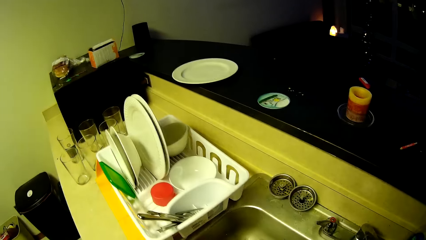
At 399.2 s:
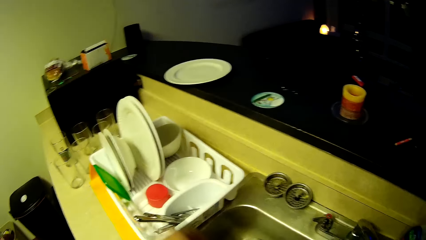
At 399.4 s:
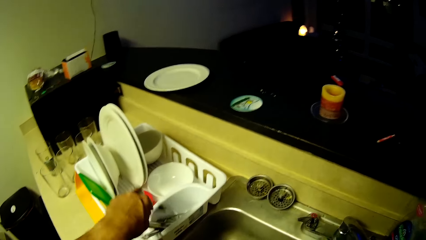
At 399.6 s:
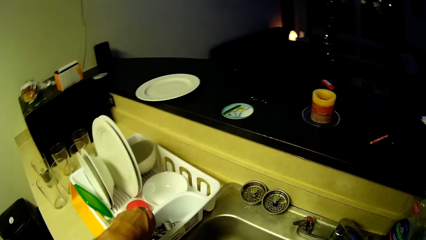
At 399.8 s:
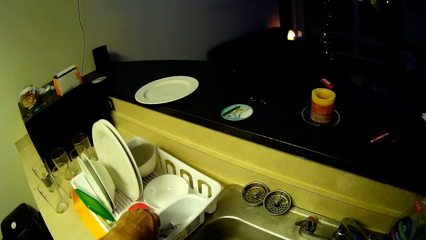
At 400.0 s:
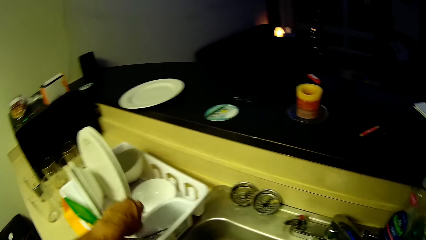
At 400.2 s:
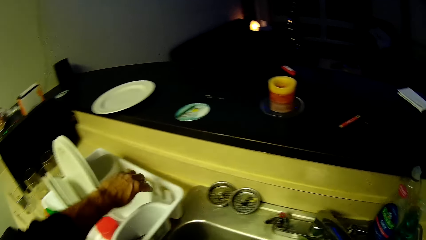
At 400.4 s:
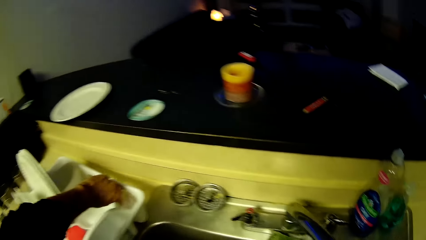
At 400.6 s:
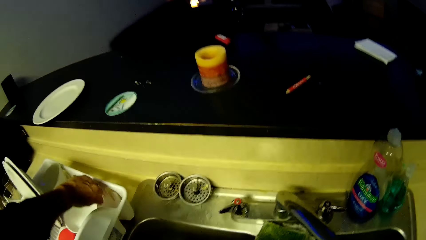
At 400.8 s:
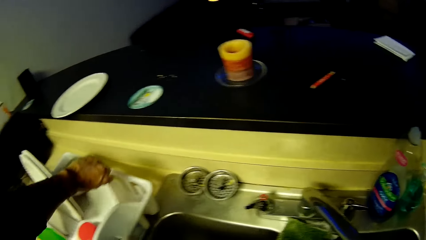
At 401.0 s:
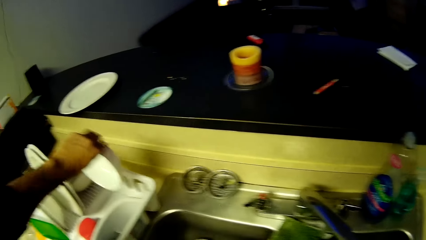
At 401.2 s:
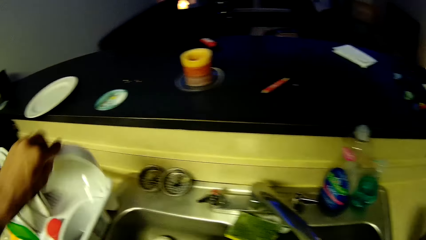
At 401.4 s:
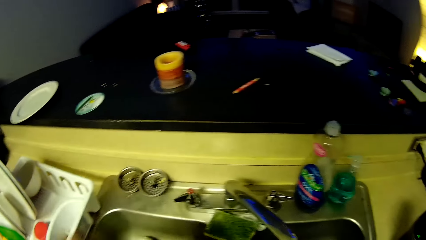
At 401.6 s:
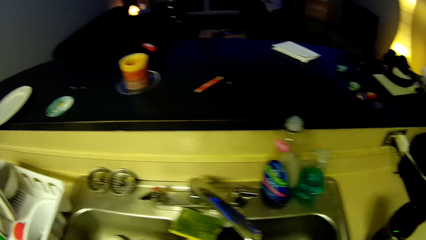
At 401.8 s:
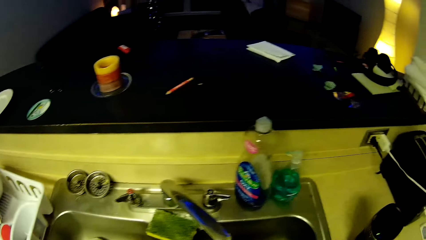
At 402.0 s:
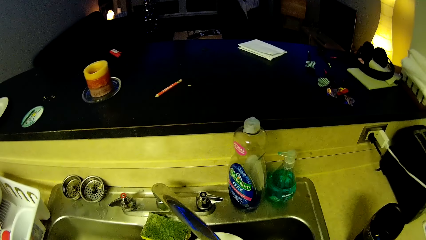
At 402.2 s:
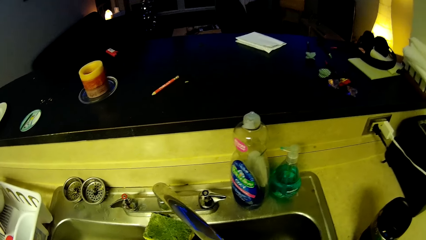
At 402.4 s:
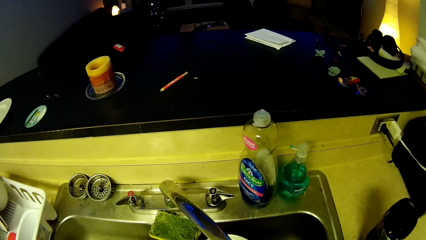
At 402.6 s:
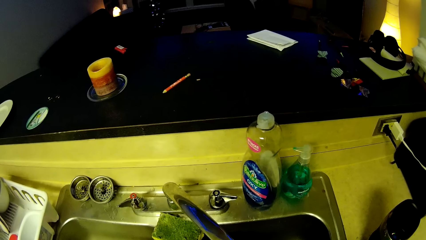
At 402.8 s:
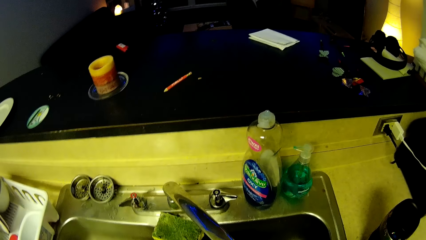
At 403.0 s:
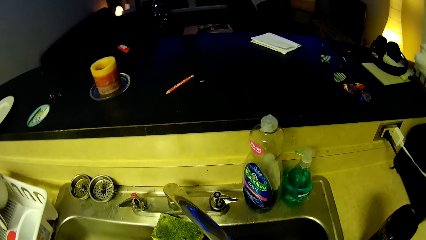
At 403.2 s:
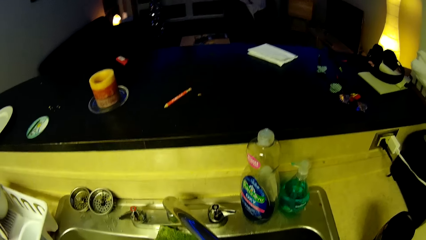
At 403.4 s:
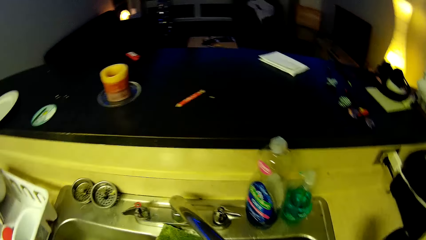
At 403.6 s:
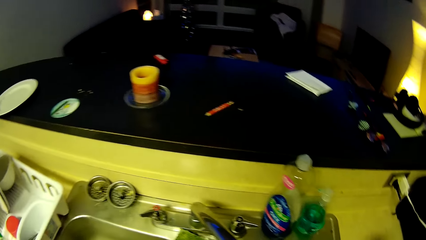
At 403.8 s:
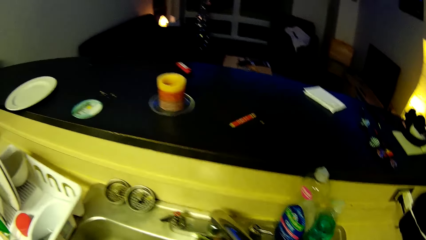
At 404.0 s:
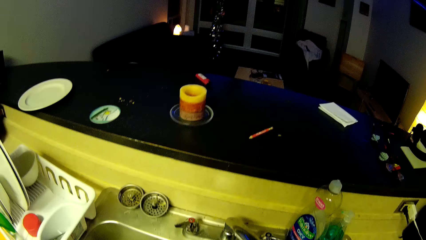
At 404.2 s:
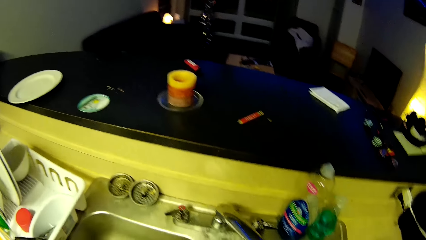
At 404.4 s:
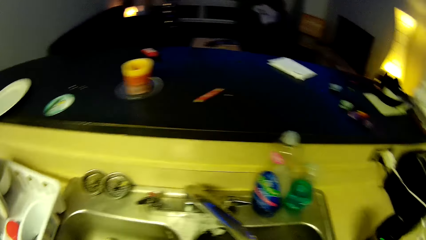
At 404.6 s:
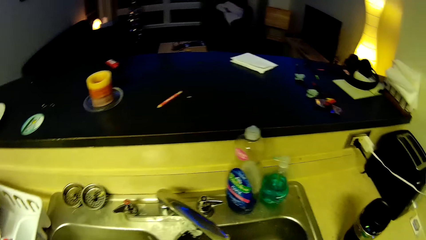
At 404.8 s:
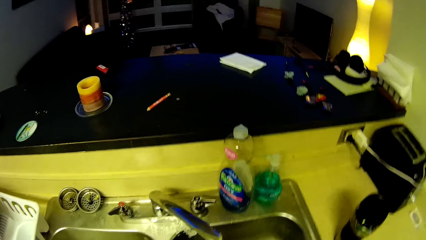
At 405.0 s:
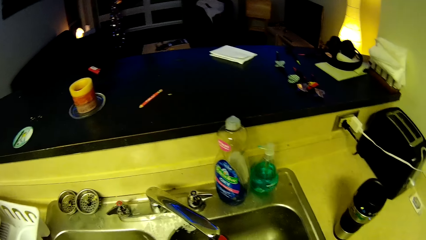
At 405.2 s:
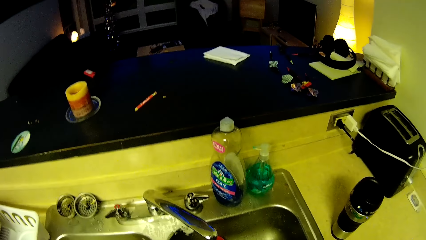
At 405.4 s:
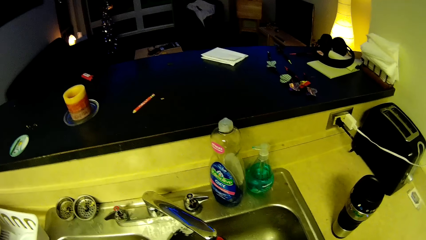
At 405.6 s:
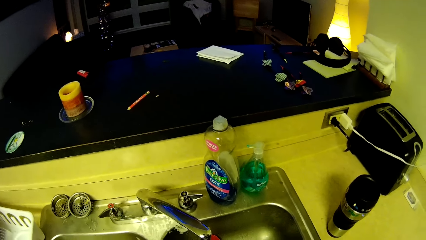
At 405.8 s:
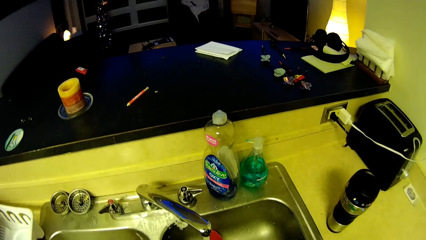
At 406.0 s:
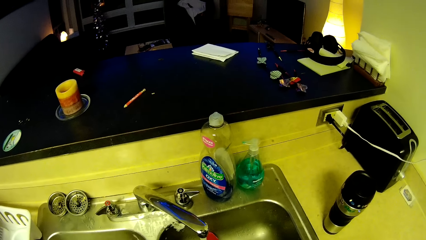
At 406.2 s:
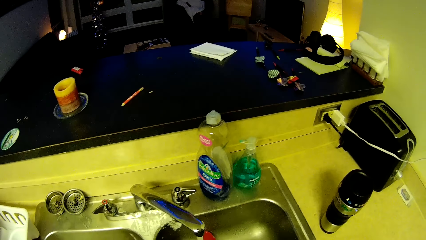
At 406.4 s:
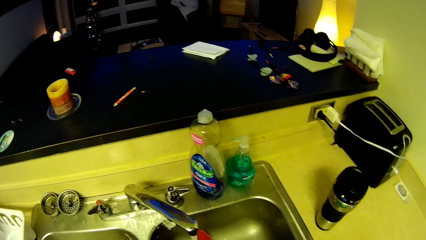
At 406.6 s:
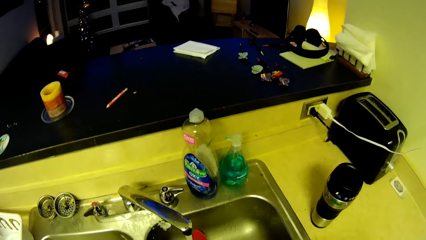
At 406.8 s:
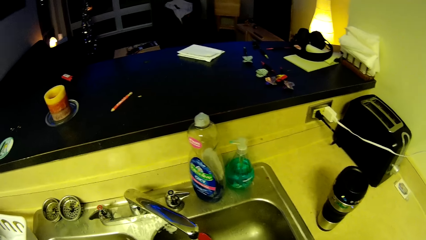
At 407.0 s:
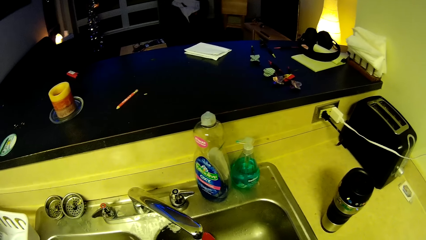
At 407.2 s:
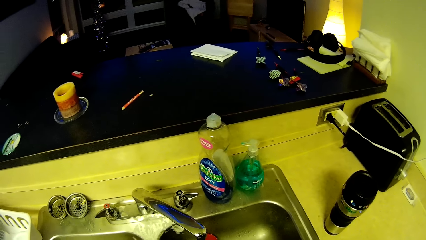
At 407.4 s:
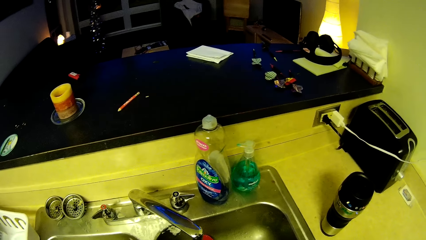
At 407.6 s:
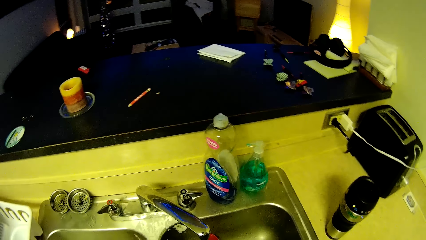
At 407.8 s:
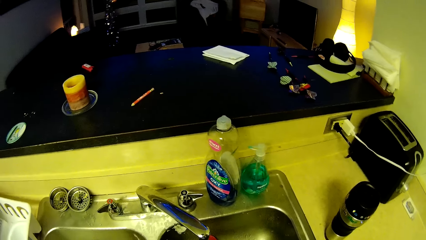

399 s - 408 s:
The camera wearer turns to the tray. He puts the fork in the tray with his left hand. He picks up a plate from a plate drainer with his left hand. He turns to the sink with the plate and washes the plate in the sink.

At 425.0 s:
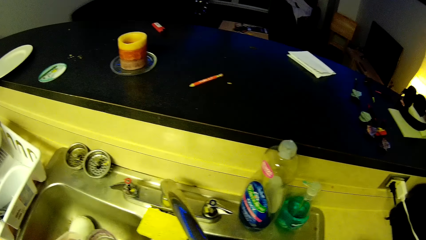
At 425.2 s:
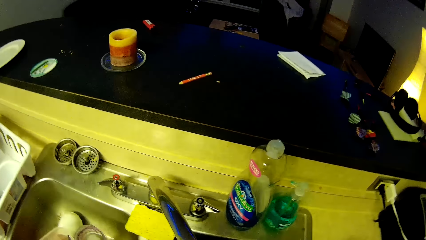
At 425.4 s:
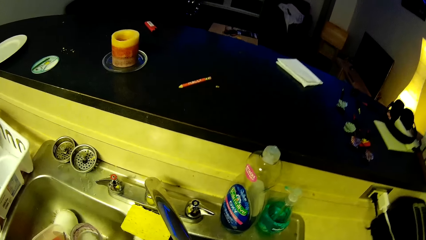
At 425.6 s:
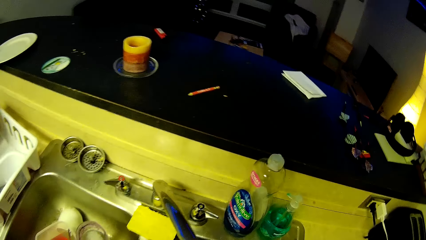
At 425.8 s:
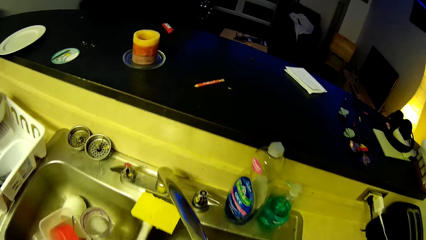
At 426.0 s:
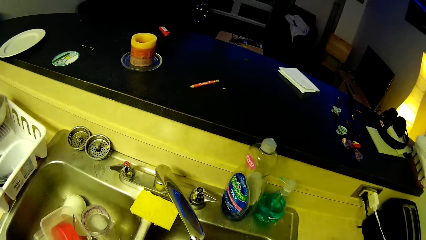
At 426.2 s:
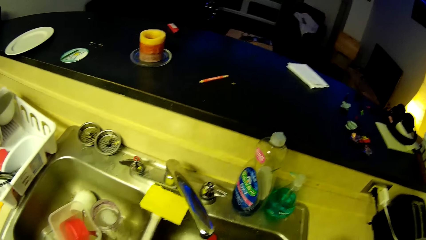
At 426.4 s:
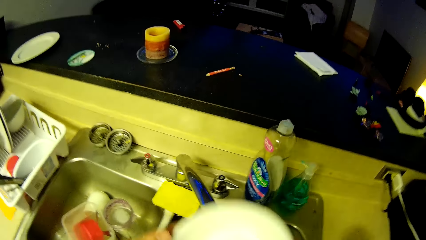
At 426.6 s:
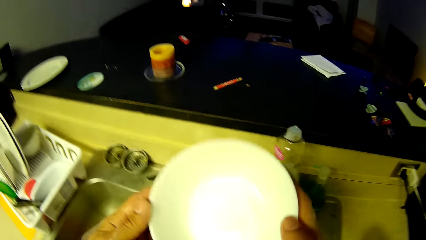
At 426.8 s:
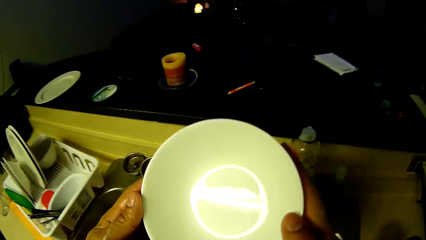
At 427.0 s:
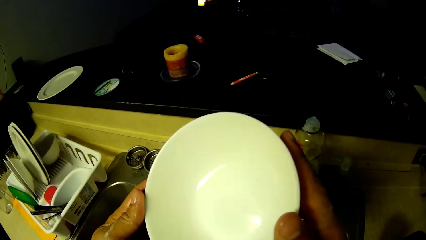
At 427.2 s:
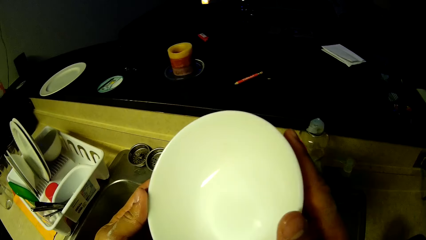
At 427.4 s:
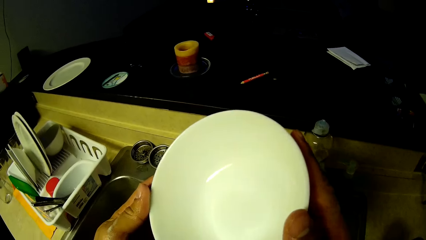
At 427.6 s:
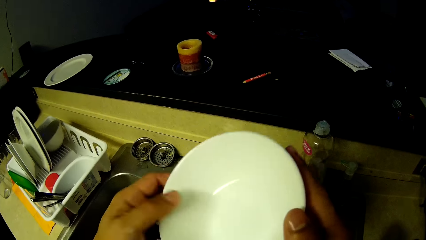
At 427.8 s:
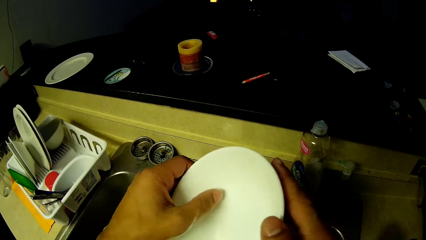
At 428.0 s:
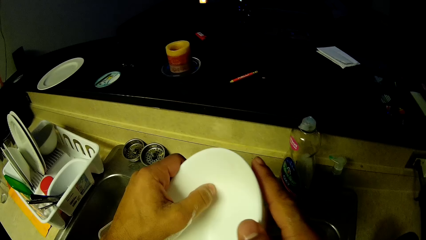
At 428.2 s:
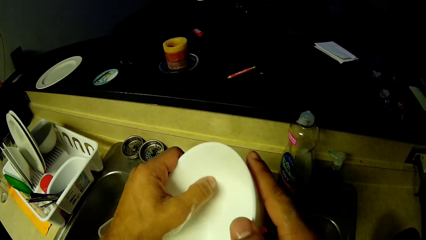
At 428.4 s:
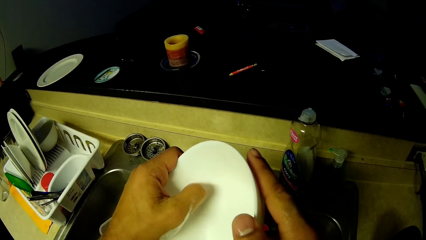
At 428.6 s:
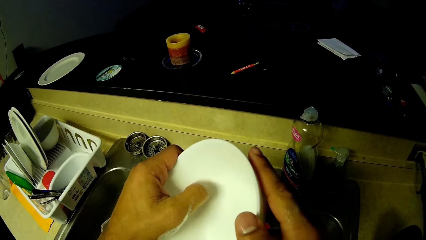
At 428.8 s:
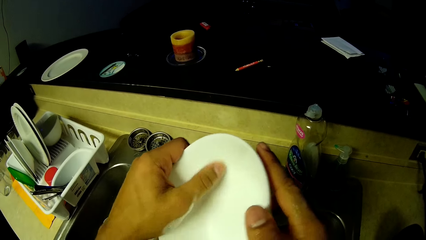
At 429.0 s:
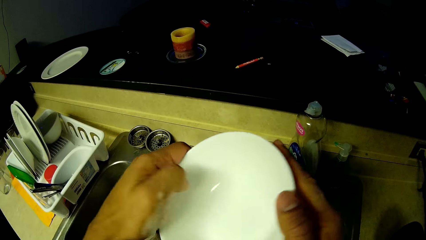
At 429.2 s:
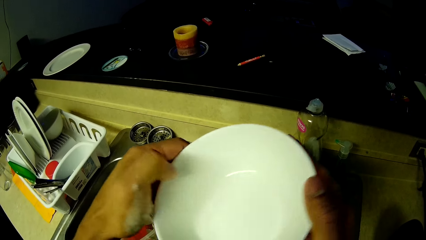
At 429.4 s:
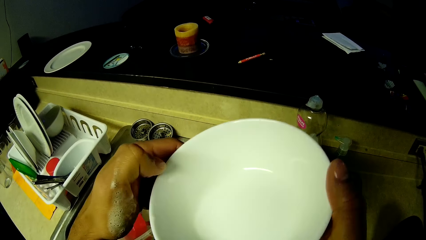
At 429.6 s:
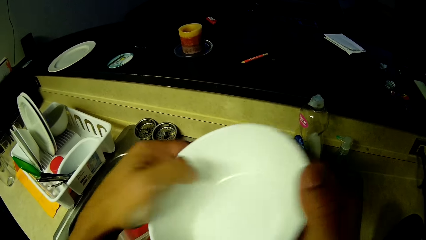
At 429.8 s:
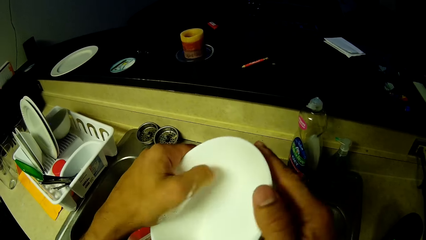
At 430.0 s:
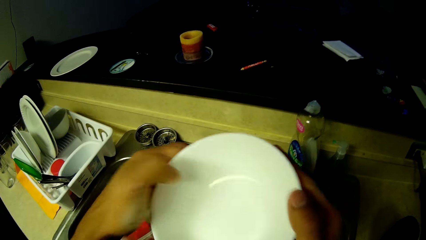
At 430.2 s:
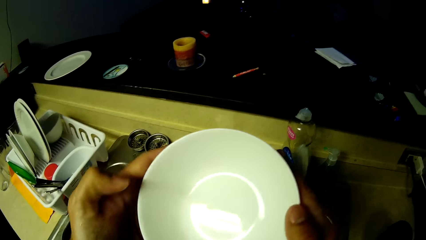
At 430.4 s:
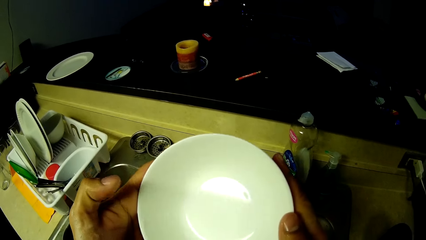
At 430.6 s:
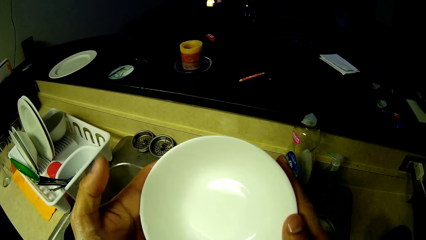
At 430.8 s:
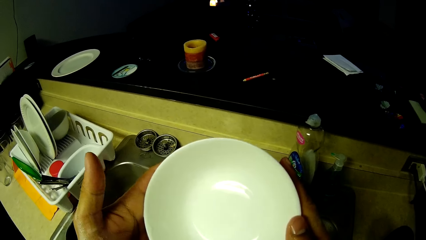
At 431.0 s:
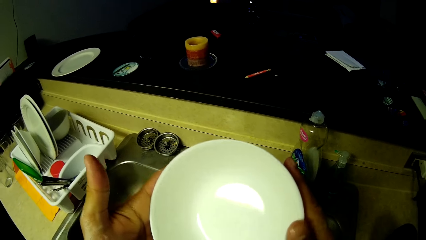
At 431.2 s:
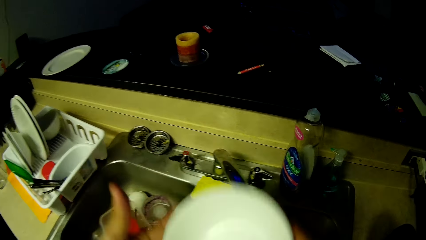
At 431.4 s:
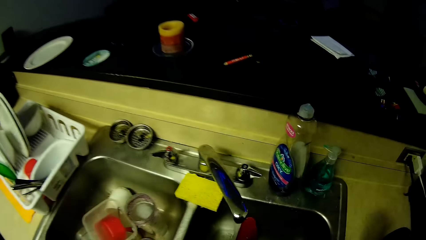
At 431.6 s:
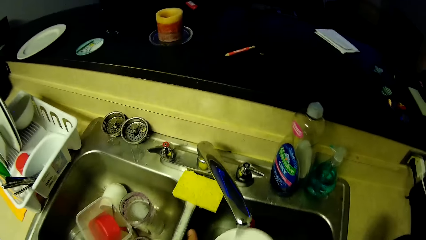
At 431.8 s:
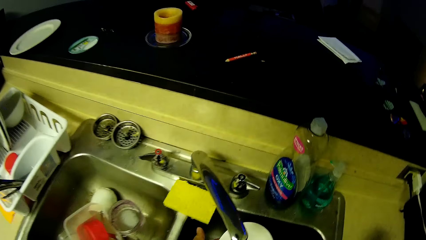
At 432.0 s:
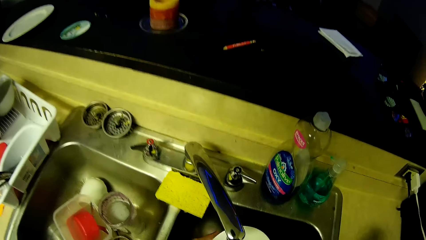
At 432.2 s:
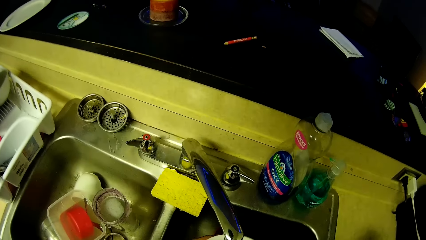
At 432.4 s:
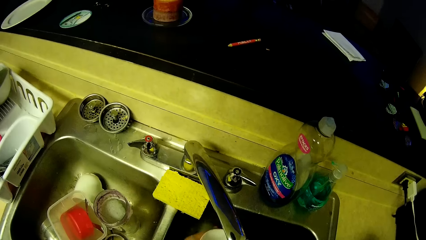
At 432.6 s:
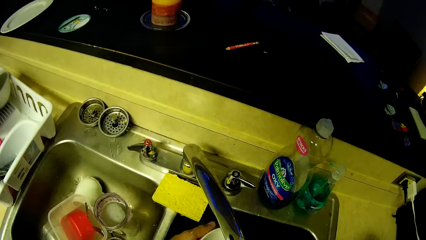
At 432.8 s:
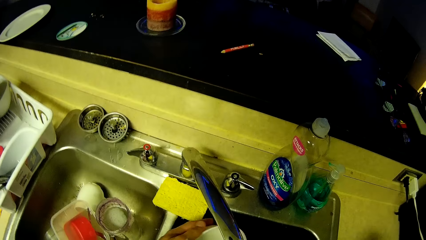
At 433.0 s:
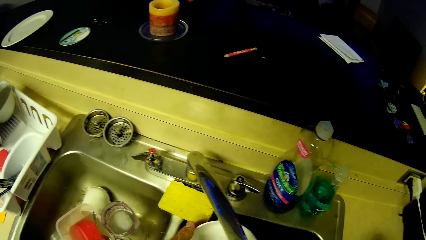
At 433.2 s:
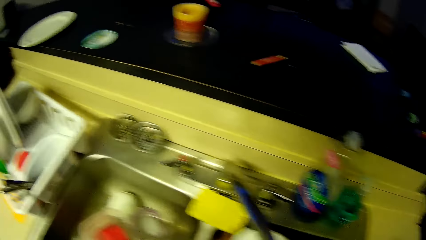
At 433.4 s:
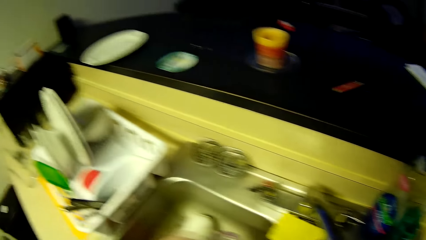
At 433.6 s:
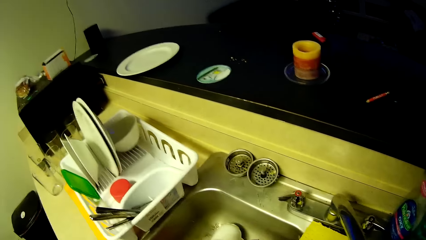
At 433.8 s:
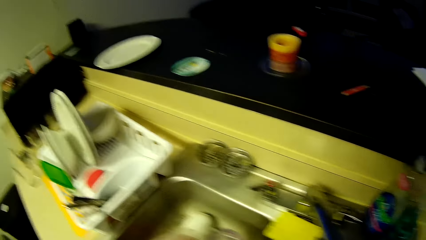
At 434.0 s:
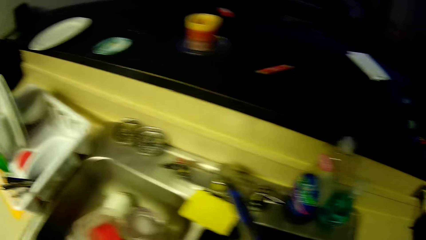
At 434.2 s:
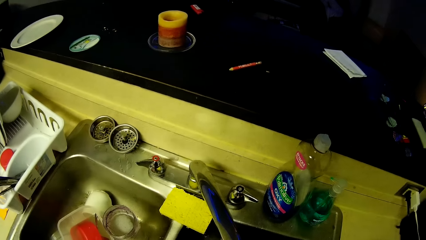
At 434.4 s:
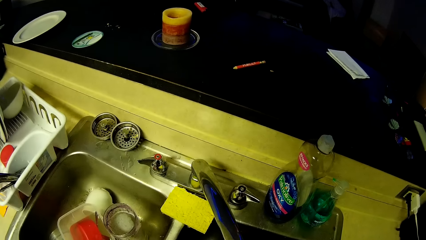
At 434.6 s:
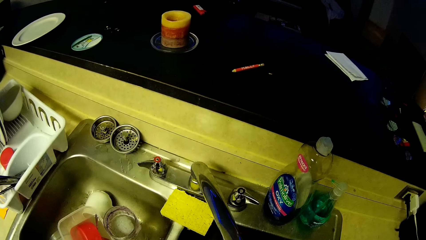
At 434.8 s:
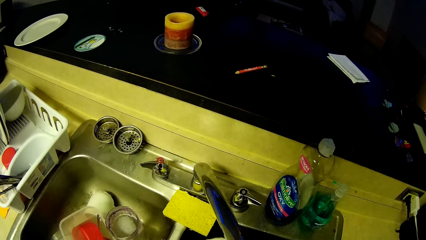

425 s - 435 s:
The camera wearer lifts the plate with both hands. He scrapes some dirt off the plate with his left thumb. He drops the plate back to the sink. He washes the plate.
